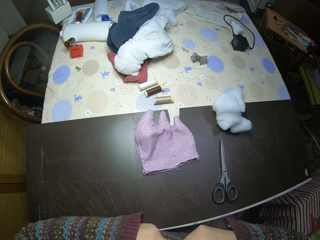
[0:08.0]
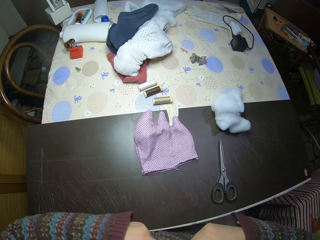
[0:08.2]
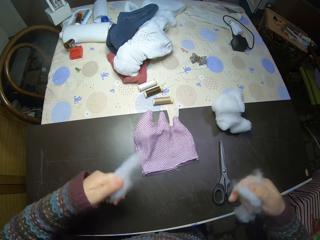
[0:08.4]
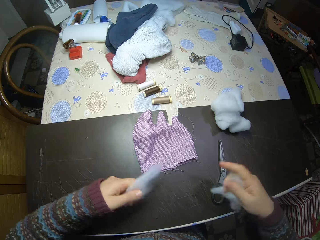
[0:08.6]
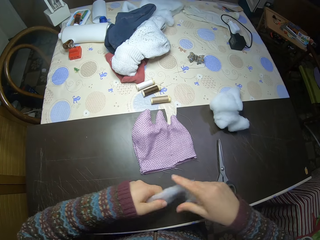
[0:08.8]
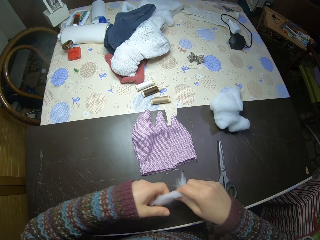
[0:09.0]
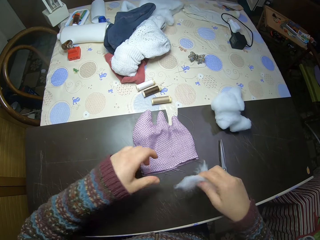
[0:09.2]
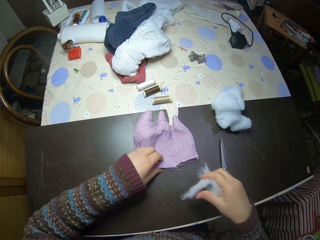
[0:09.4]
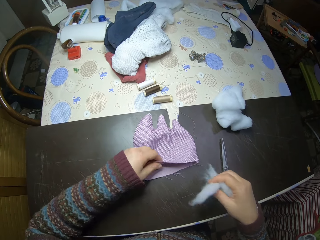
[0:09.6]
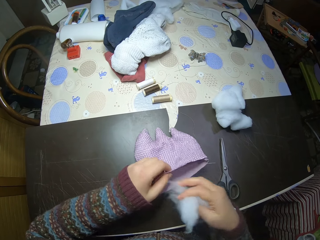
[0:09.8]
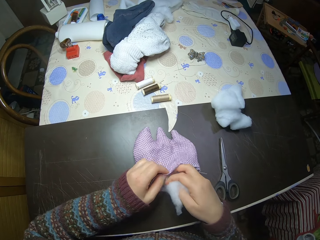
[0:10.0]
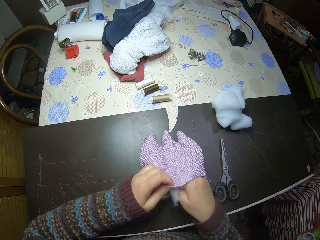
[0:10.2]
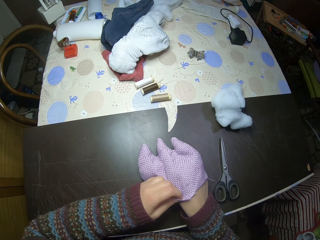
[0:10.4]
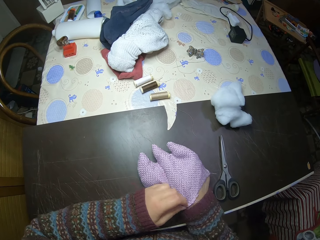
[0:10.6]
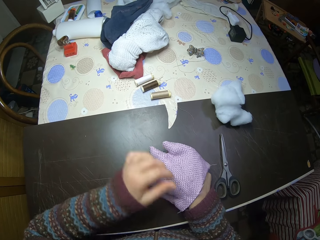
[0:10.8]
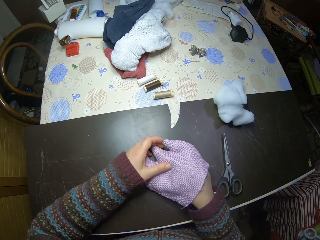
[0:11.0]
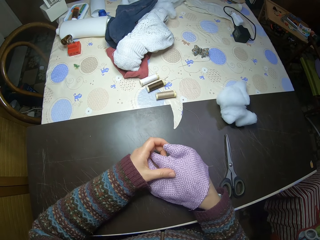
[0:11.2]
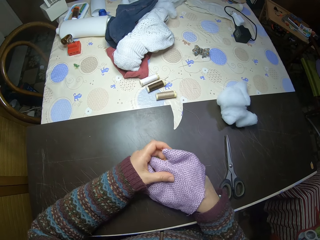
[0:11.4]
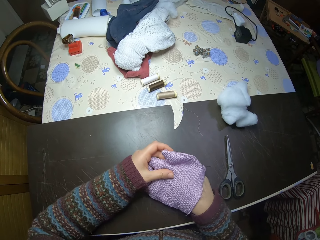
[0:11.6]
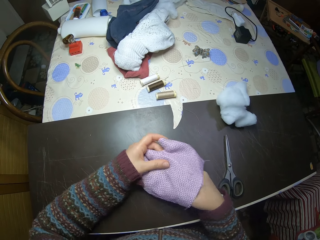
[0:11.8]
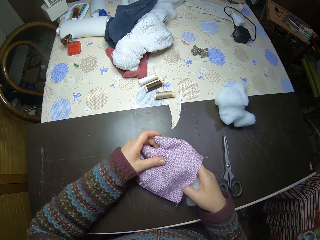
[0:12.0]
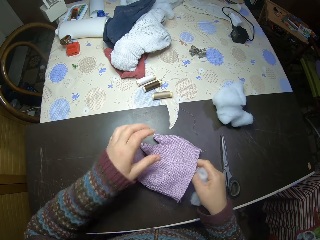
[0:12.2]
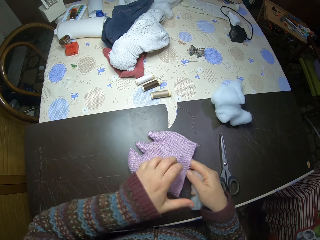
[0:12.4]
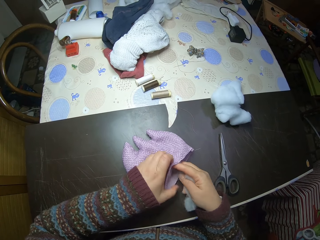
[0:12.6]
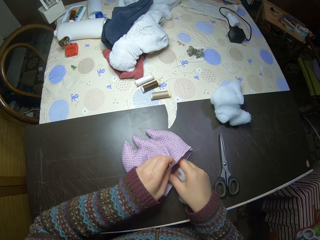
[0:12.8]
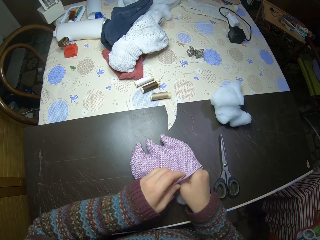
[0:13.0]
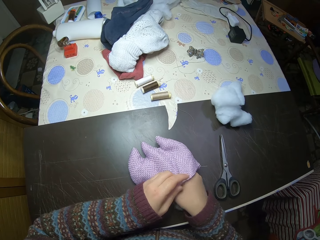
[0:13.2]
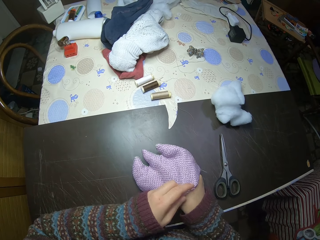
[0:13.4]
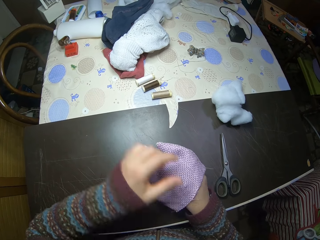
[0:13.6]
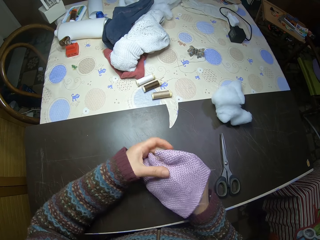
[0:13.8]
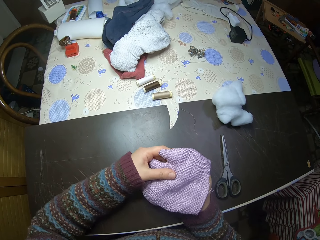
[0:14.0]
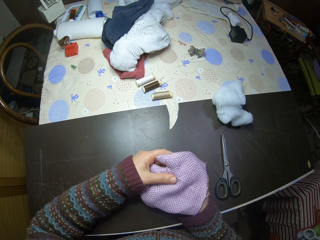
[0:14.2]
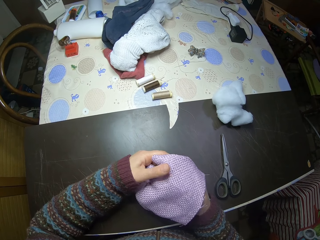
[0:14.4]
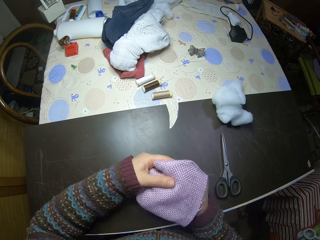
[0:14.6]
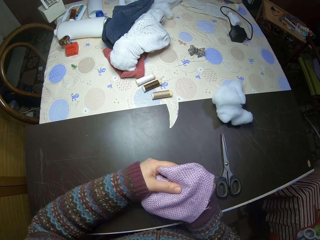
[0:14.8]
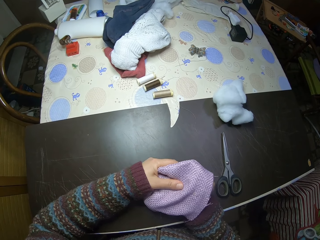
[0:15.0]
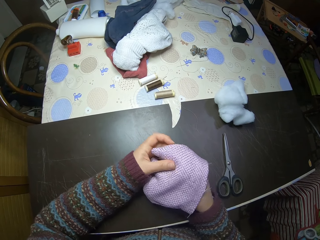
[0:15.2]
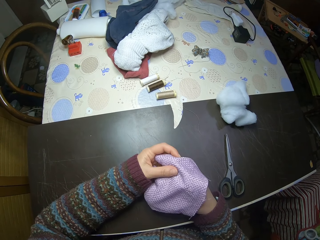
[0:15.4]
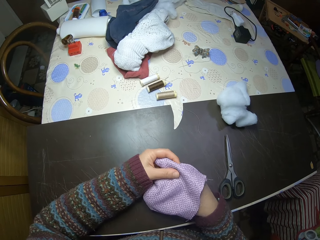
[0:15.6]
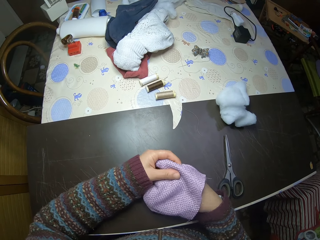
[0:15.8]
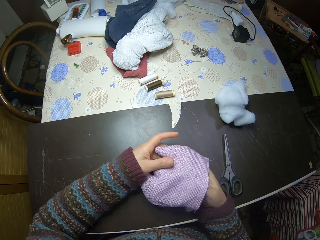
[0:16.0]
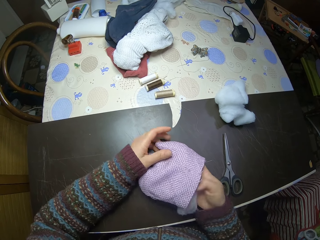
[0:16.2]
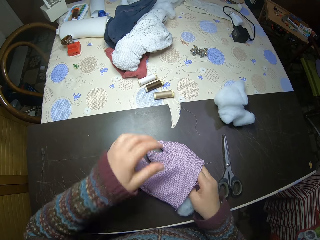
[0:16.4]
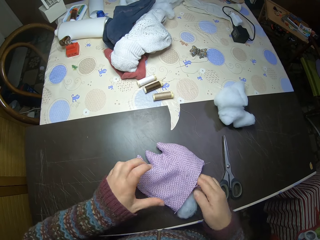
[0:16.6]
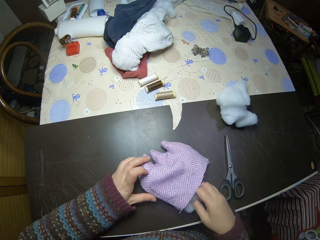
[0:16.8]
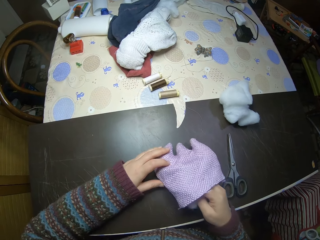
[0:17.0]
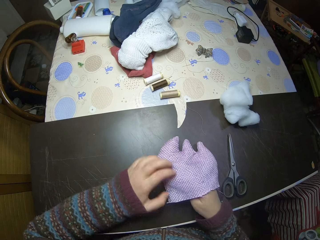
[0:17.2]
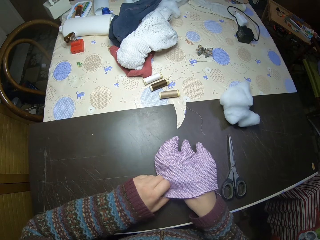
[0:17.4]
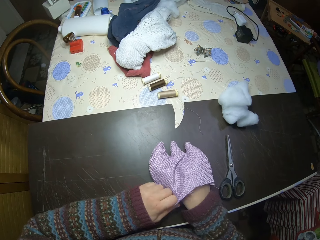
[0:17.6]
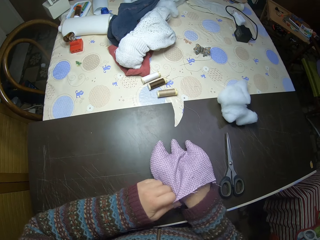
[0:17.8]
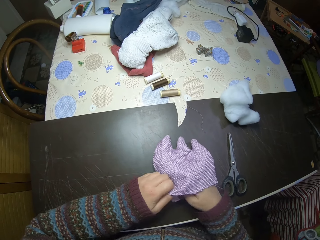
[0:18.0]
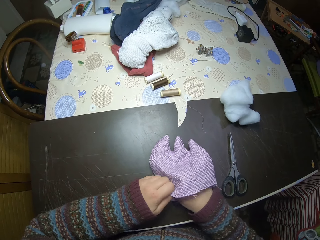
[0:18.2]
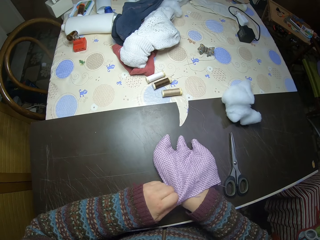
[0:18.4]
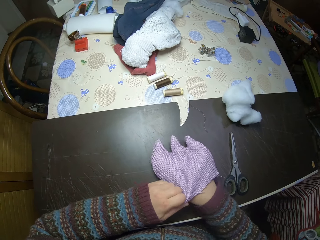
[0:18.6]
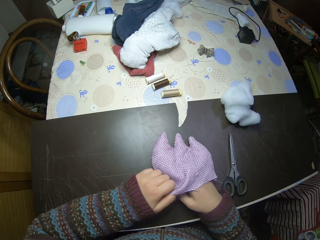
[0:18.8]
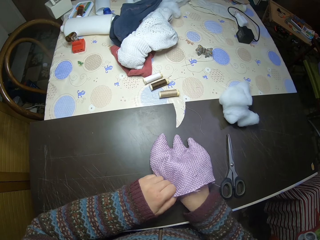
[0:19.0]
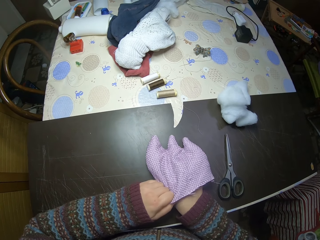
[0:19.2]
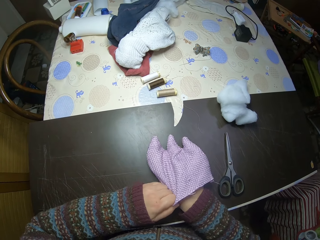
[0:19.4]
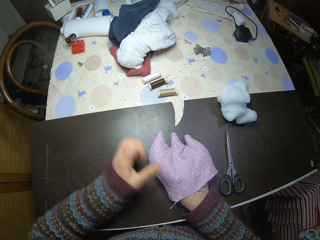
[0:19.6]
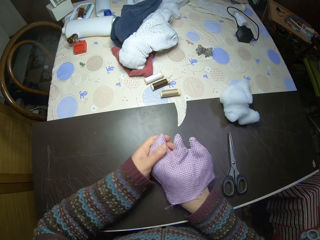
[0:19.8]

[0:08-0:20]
The camera wearer holds open something. They put the polyester fiberfill into the sewn fabric.

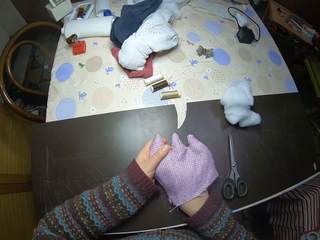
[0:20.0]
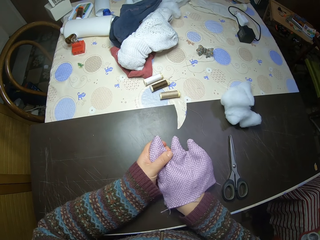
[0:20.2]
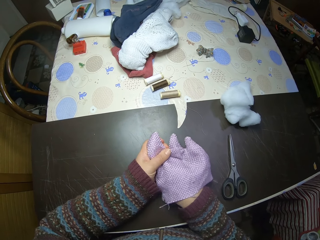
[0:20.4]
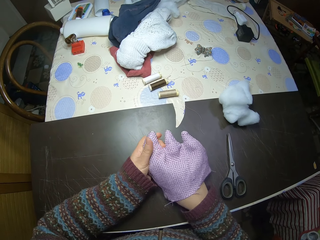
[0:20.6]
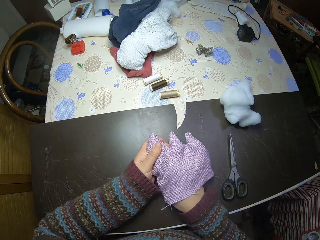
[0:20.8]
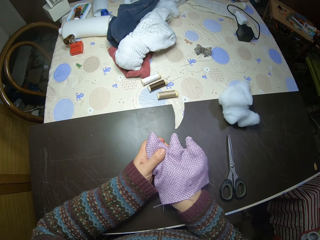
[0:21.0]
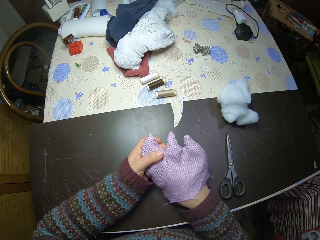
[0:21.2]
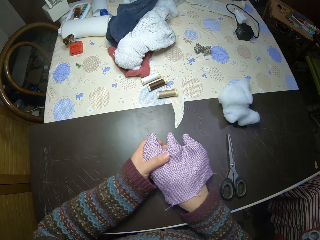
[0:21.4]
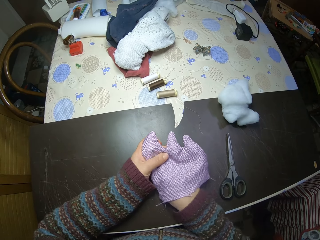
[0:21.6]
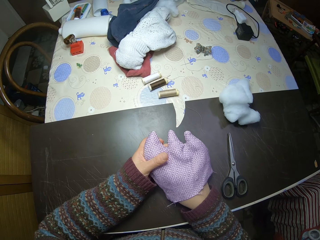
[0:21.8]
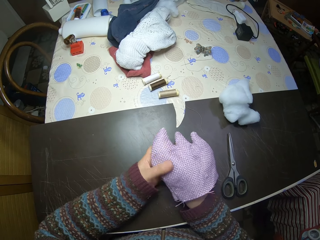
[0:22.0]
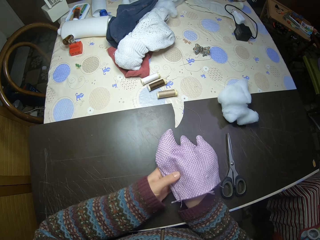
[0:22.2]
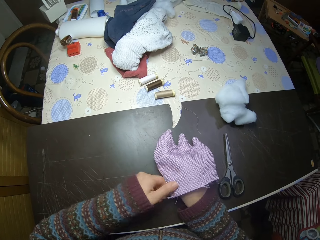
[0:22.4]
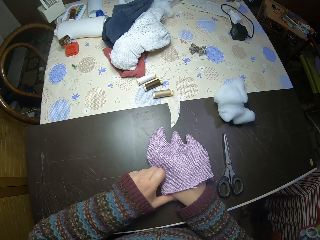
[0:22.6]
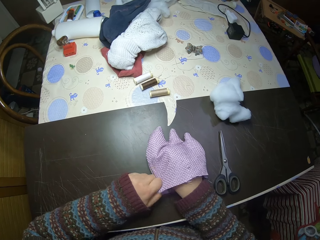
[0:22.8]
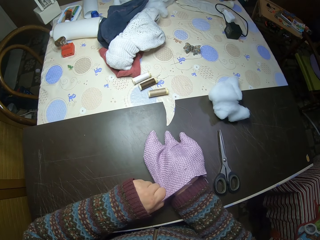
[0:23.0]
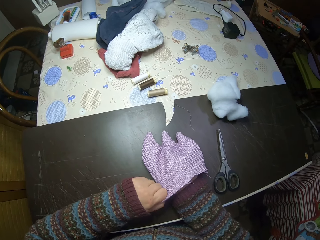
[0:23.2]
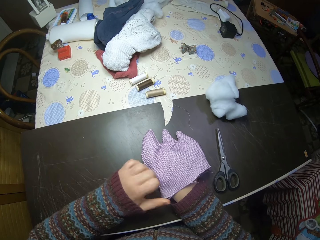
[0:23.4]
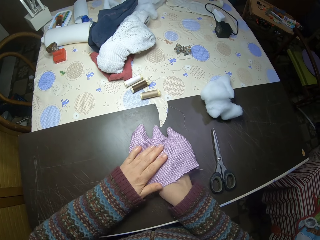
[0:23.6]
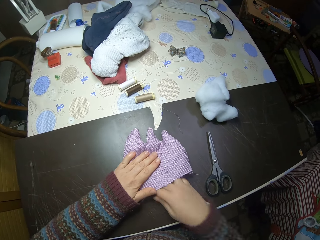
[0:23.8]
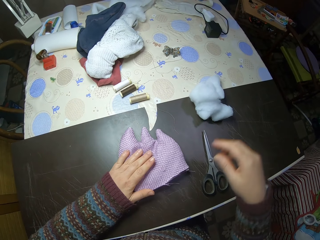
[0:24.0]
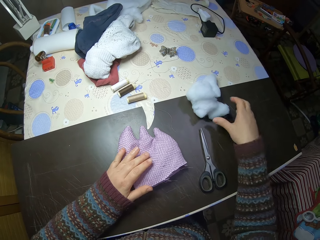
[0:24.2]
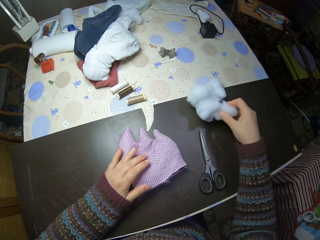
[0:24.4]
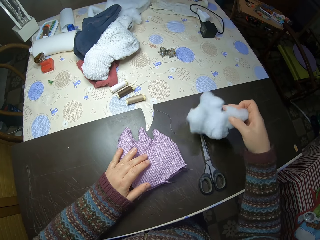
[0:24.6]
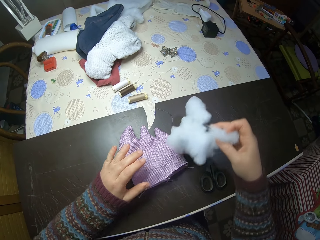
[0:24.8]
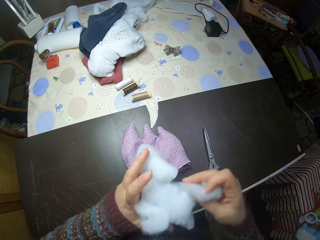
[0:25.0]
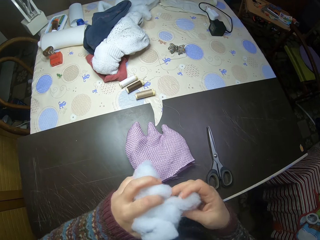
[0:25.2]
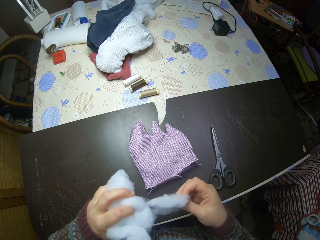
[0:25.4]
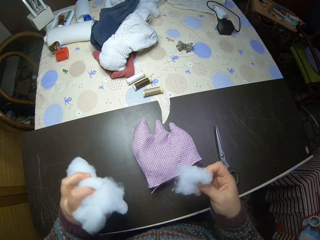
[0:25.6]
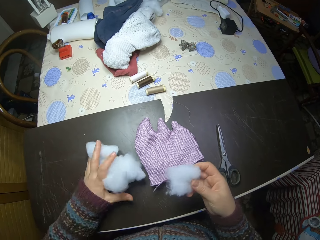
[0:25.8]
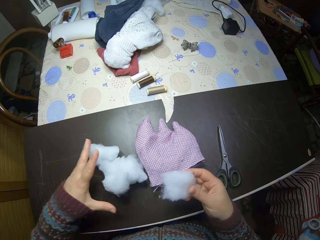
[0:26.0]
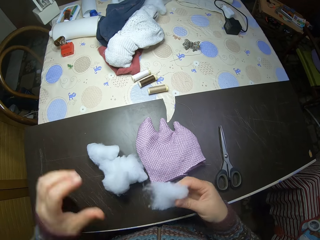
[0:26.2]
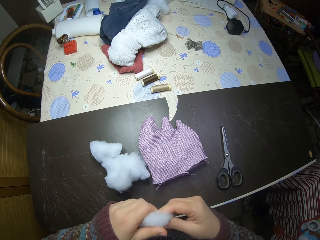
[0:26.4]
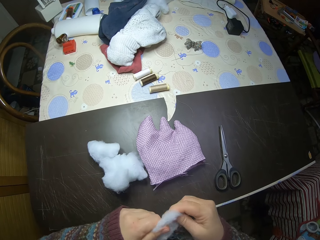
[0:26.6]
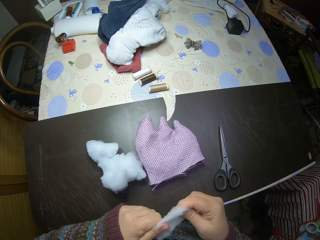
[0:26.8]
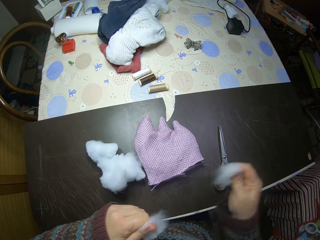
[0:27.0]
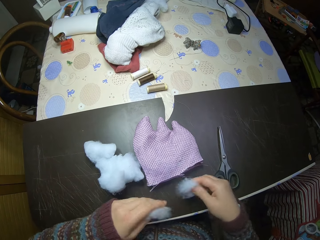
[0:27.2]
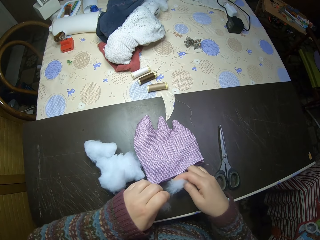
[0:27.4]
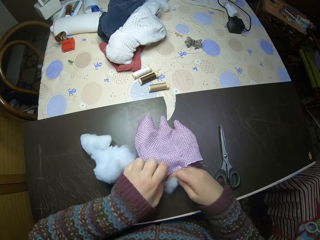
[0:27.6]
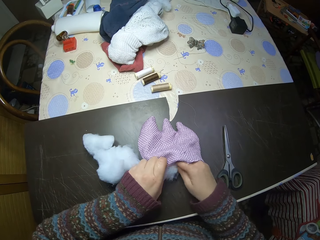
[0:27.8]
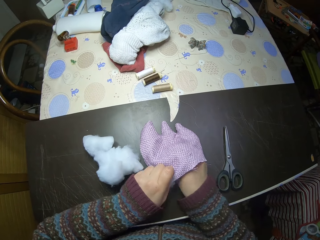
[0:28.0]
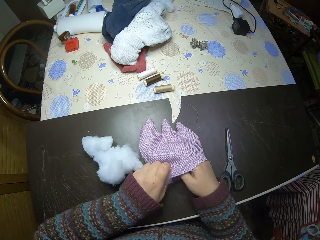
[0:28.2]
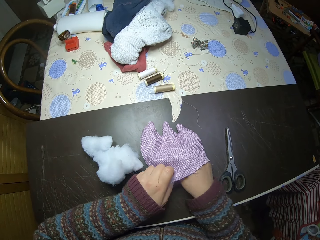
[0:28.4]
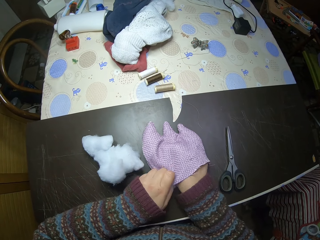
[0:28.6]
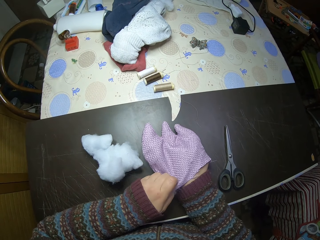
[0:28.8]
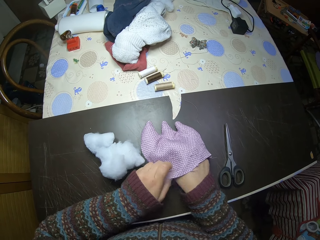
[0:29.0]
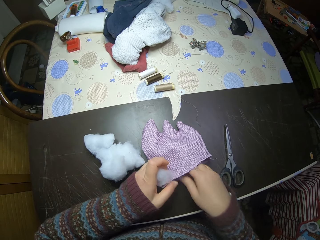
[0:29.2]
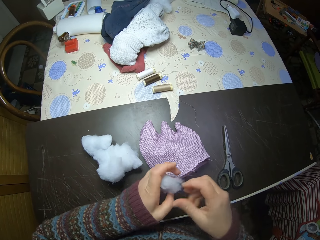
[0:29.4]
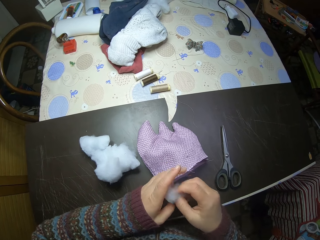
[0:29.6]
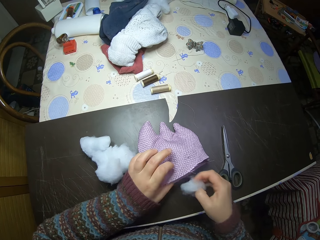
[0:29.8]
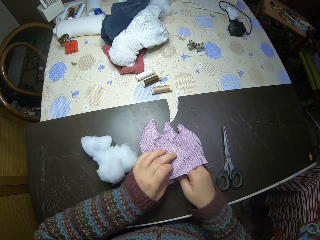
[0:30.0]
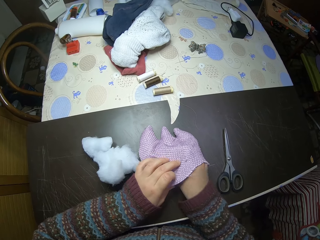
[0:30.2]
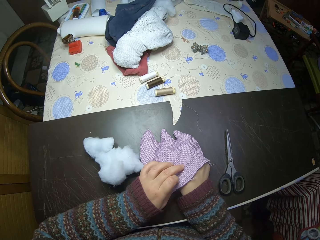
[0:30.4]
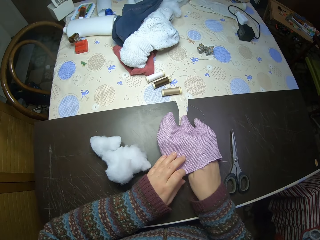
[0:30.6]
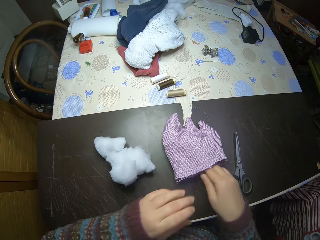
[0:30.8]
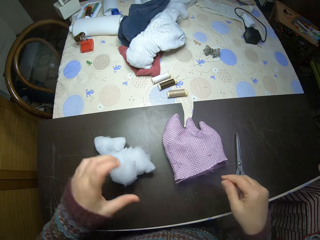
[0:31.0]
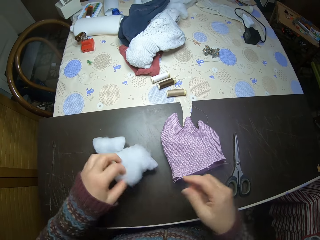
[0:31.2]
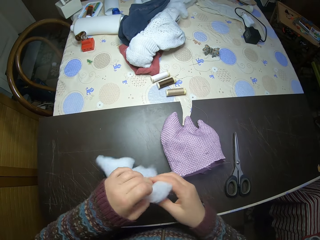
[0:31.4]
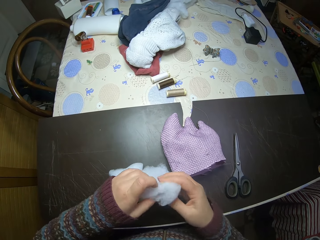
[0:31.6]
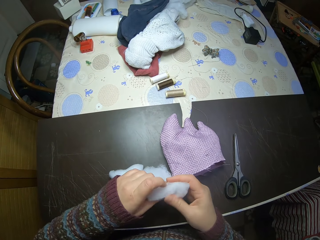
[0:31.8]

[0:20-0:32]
The camera wearer picks up the polyester fiberfill or cotton wool. They tear the cotton wool. They put the cotton down. They tear the cotton wool. They cut the polyester fiberfill. They put the polyester fiberfill into the sewn fabric. They pick up the cotton wool.
